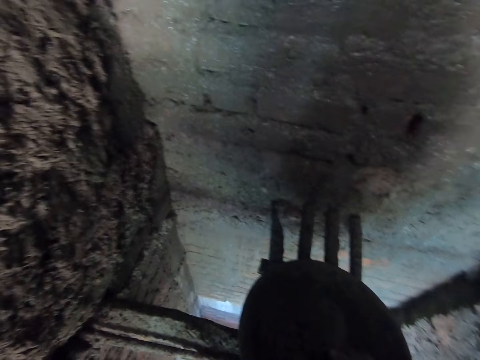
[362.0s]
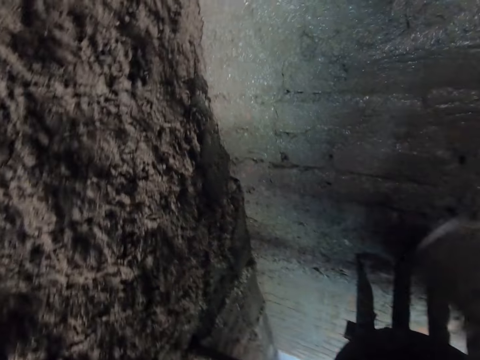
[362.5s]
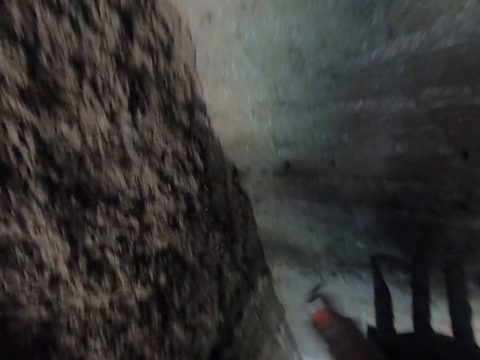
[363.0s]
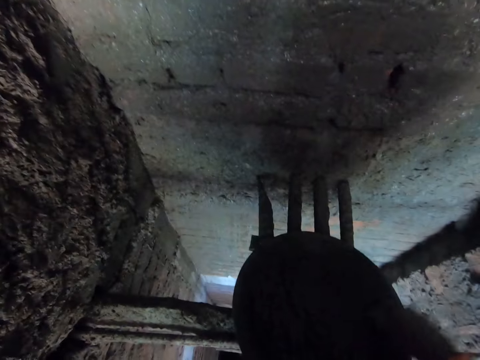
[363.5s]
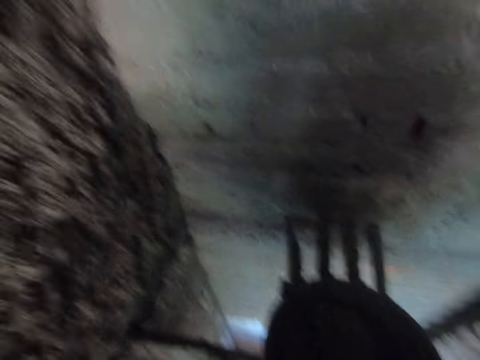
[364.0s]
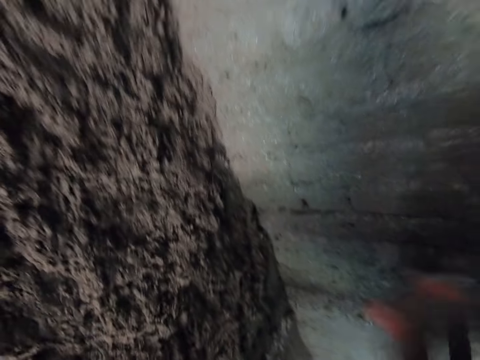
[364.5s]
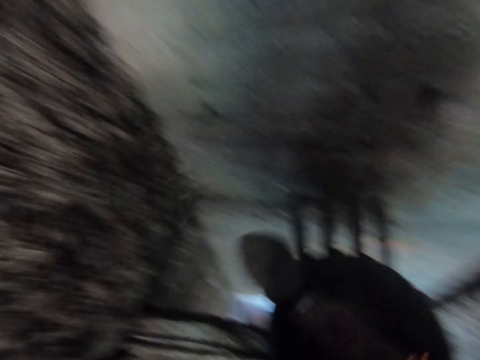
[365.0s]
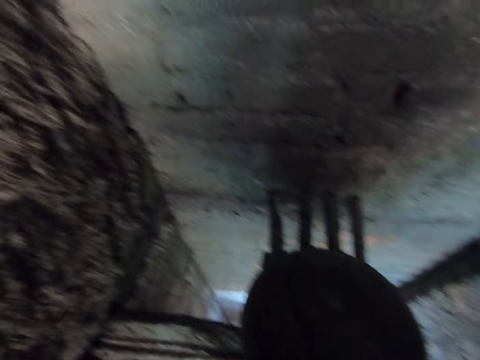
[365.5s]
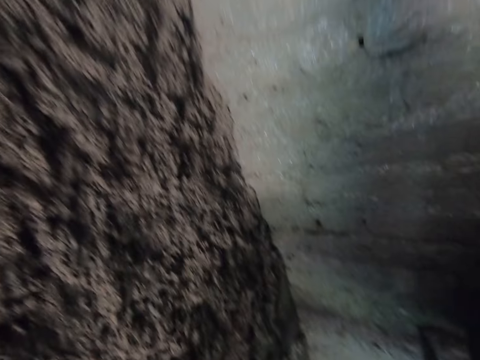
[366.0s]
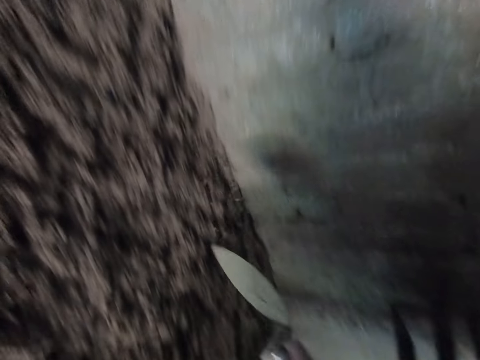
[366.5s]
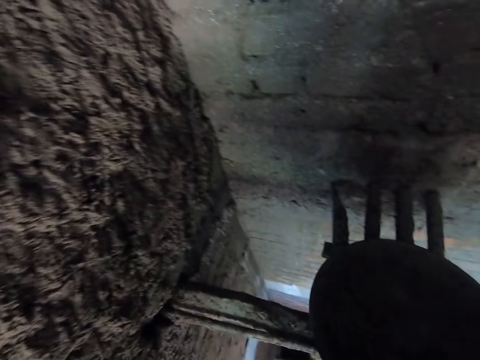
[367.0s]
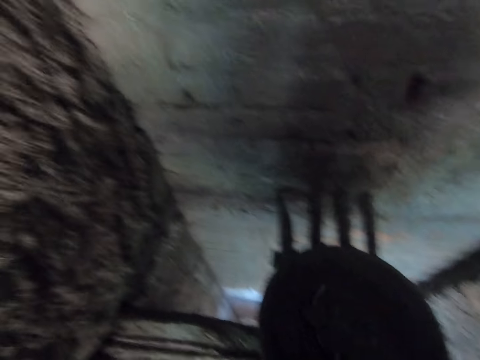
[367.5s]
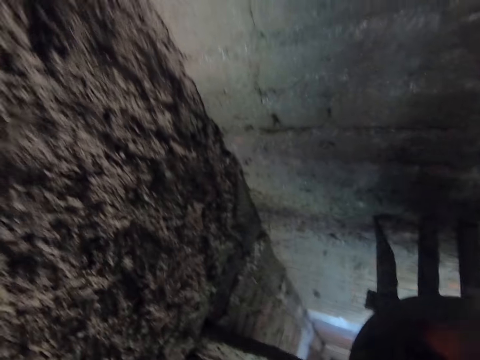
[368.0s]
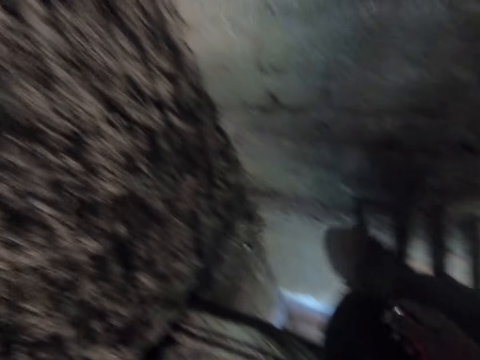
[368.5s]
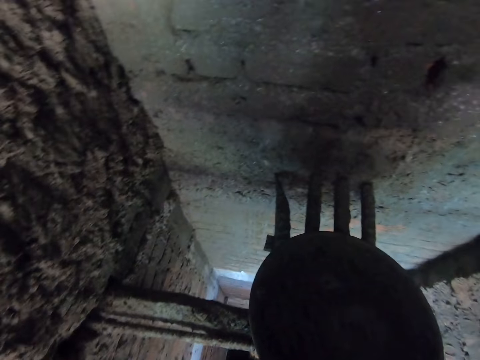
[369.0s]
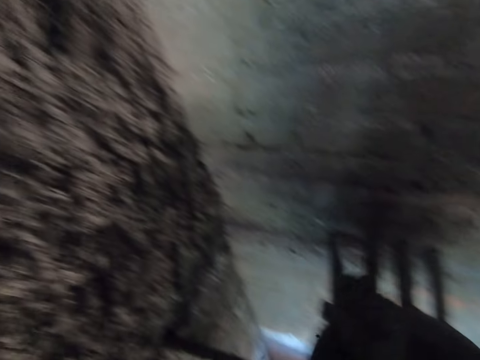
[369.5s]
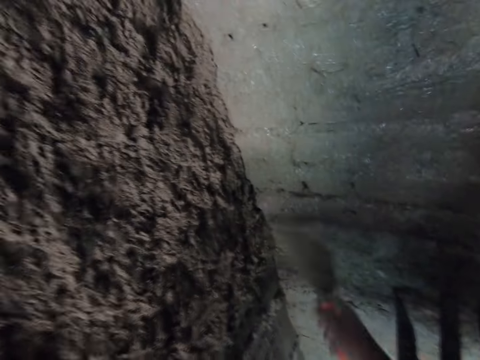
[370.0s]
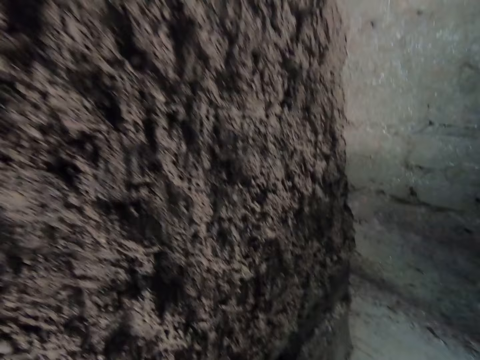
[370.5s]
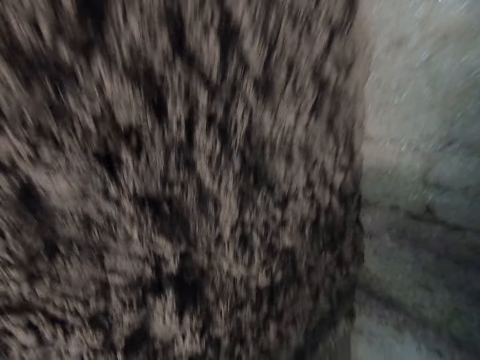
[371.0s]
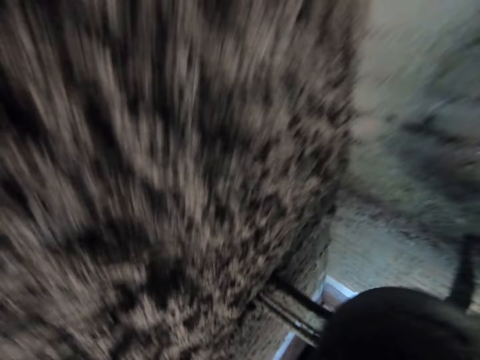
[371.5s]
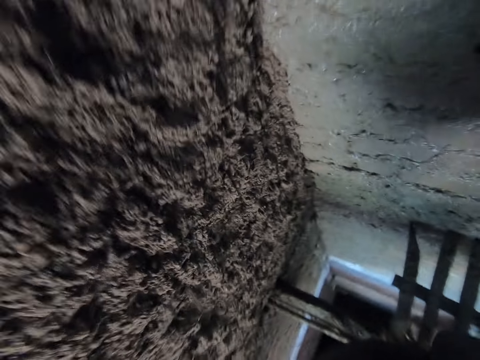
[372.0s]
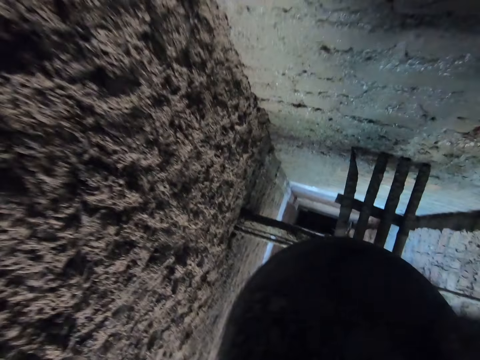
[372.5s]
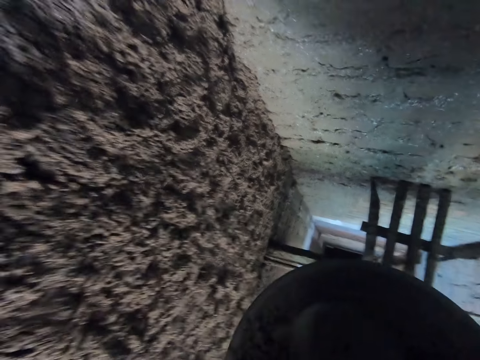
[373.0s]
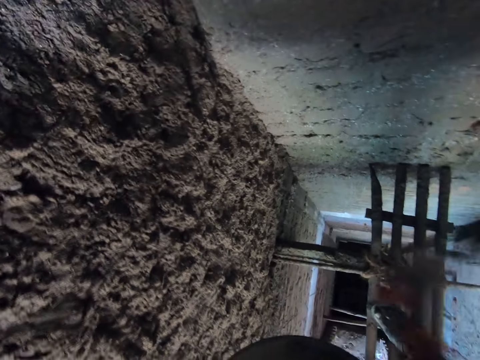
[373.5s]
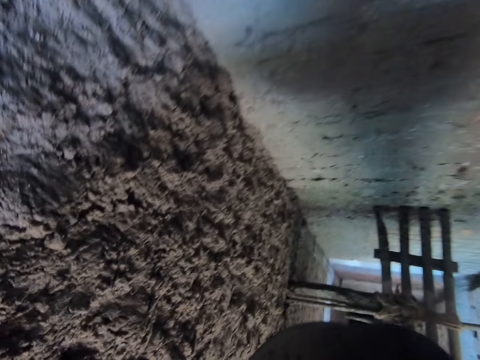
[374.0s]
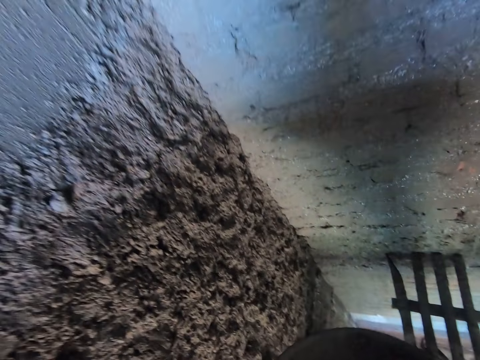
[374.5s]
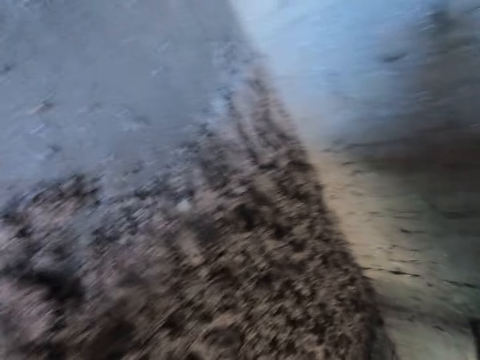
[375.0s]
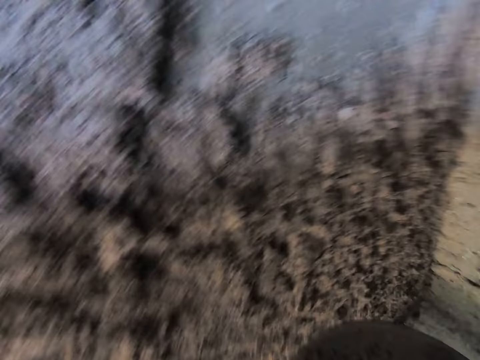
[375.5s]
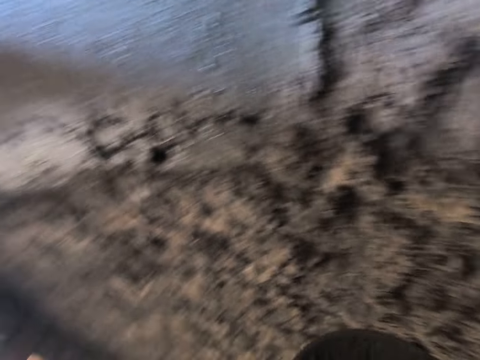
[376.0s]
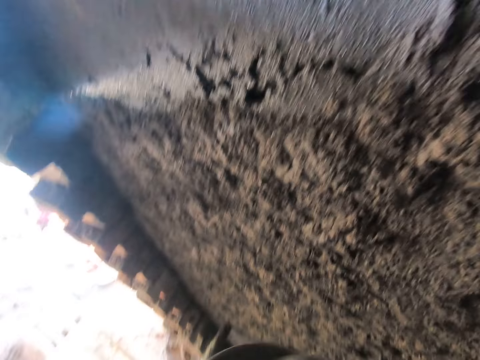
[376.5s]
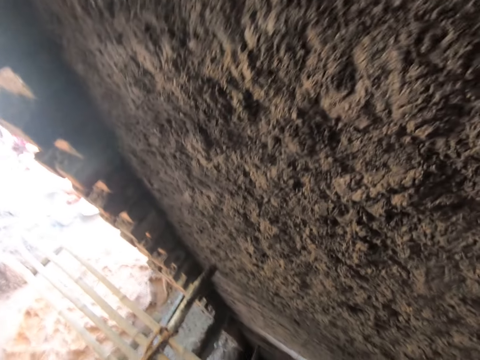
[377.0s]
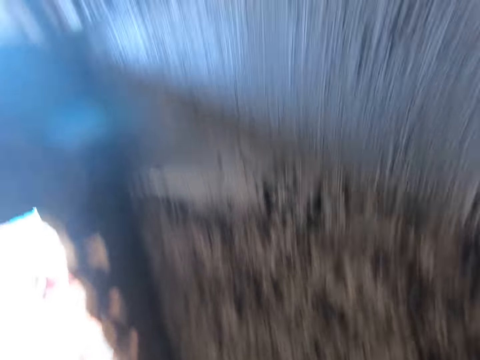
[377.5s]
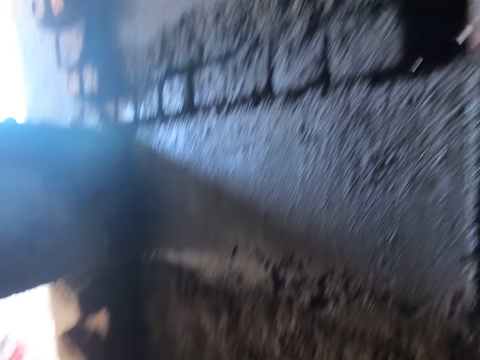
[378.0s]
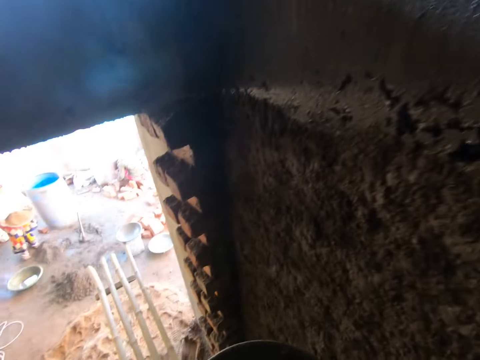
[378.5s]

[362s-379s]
The camera wearer scoops plaster from the tray with a trowel. He plasters the wall. He scoops plaster from the tray with the trowel. He plasters the wall. He scoops plaster from the tray with the trowel. He plasters the wall. He scoops plaster from the tray with the trowel. He plasters the wall. He scoops plaster from the tray with the trowel. He plasters the wall. He moves the head pan on the ladder with his hands. He lifts the tray from a stand. He pours the mortar from the head pan on the wall with the trowel in his right hand. He scoops plaster from the tray with the trowel. He plasters the wall. He scoops plaster from the tray with the trowel. He turns to the left. He plasters the wall.

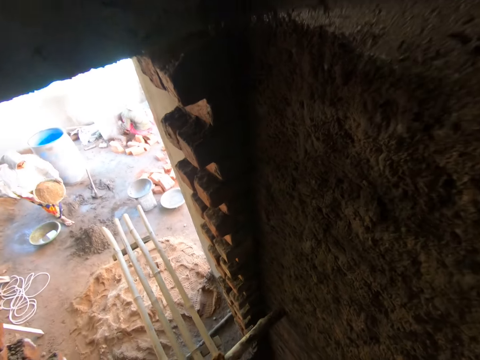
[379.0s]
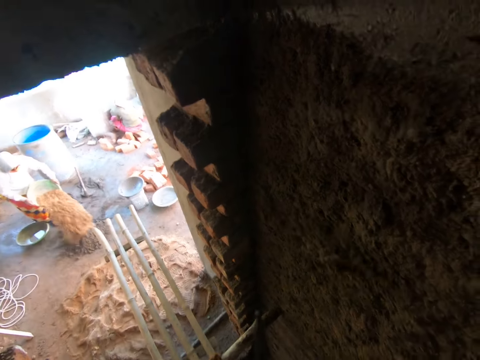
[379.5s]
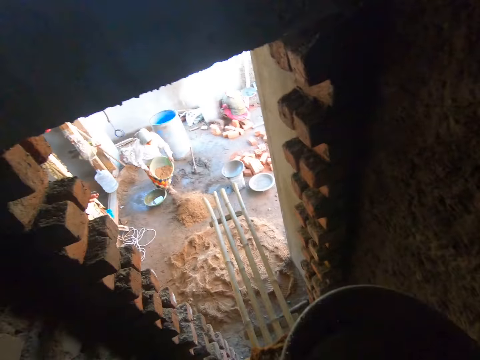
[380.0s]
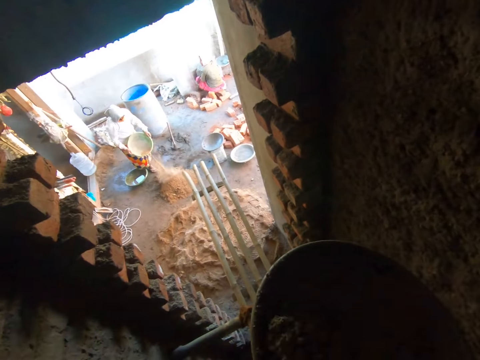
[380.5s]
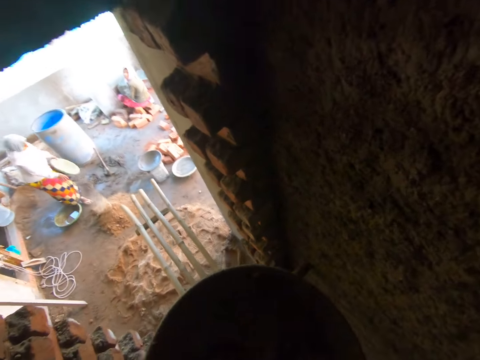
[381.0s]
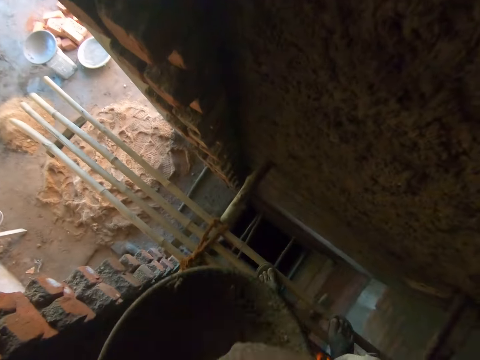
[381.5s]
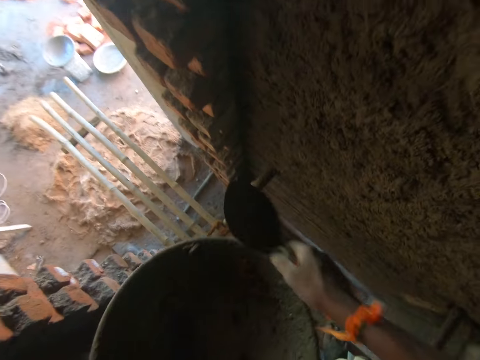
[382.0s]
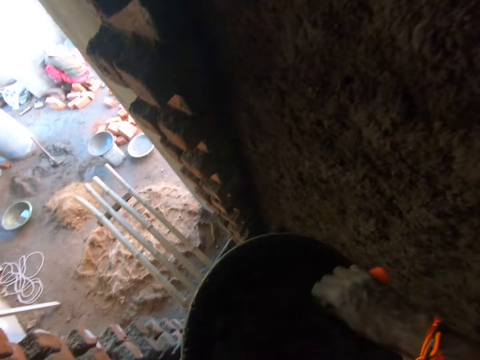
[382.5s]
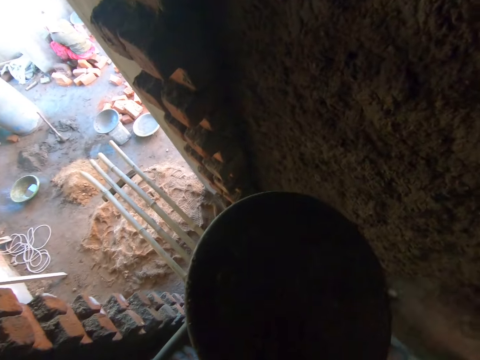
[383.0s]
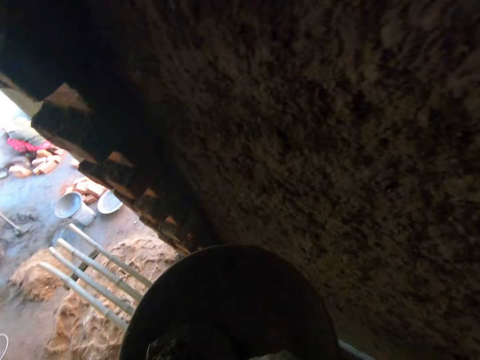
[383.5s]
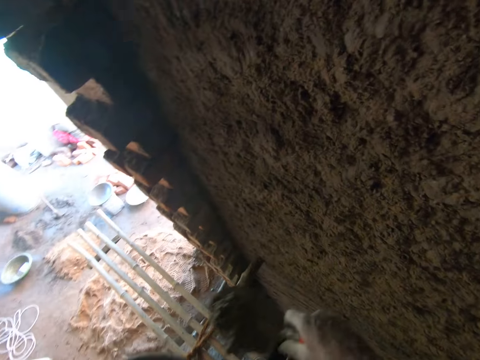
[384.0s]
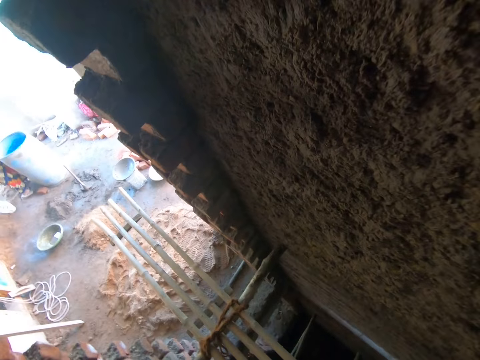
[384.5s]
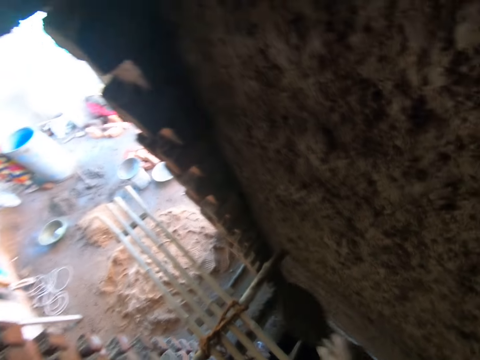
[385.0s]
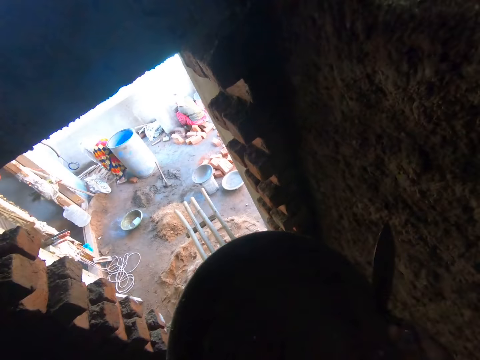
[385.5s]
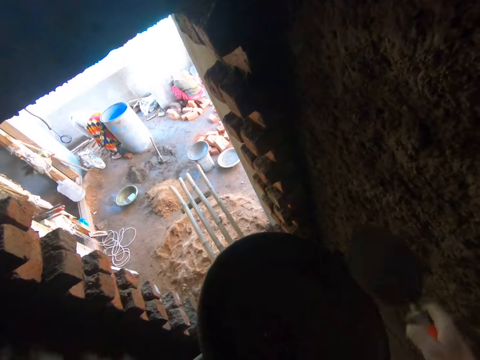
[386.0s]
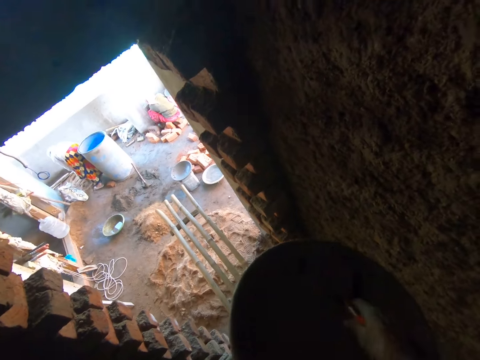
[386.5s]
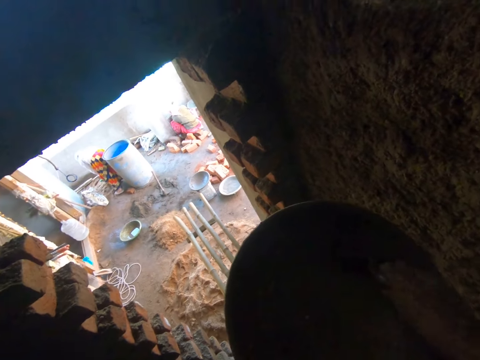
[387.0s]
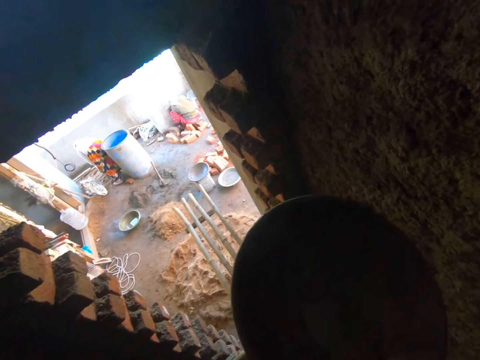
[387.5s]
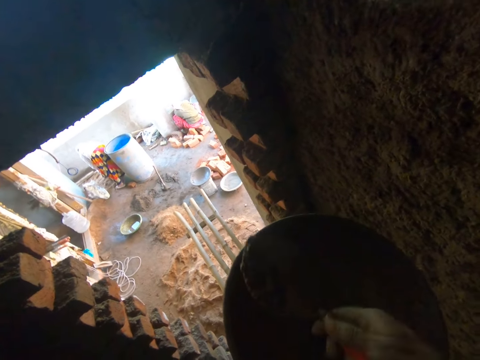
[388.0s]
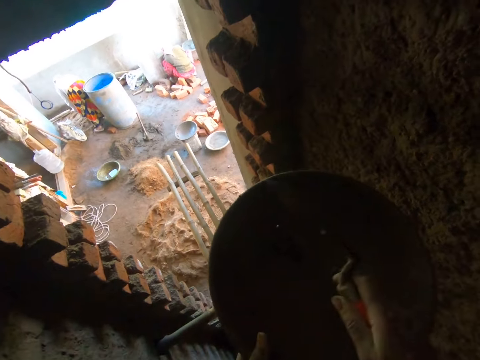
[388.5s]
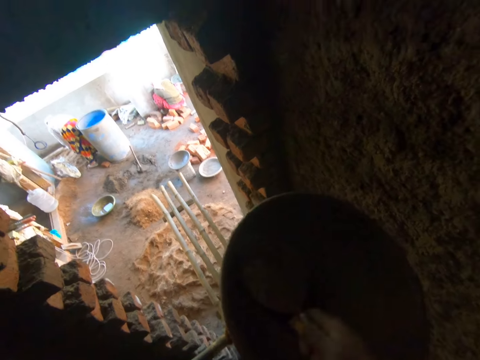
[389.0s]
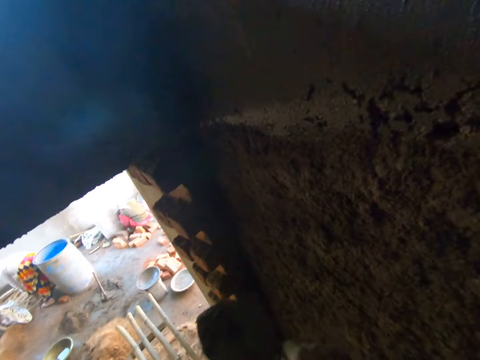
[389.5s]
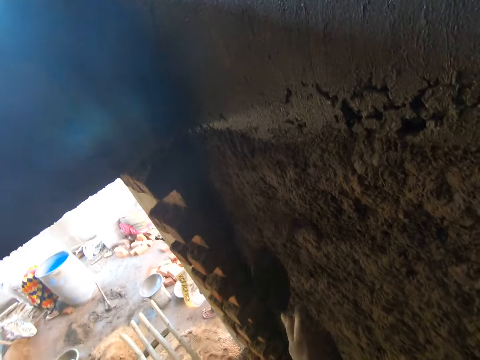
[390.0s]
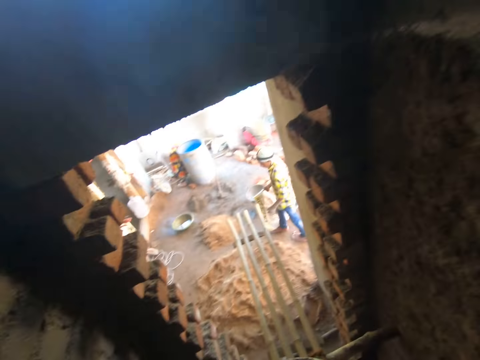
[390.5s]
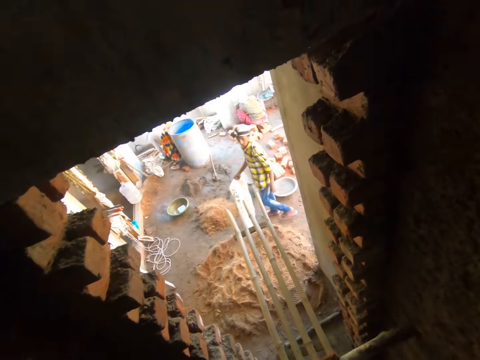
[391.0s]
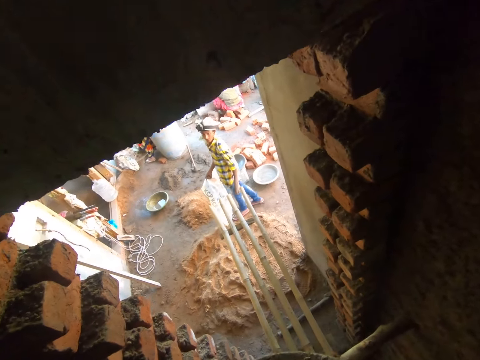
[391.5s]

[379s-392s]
A woman pours sand on the floor from a head pan with her hands. The camera wearer scoops plaster from a tray with a trowel. They plaster the wall. They put the plaster together with the trowel. They scoop plaster from the tray with the trowel. They plaster the wall. They scrape plaster from the tray. They scoop plaster from the tray with the trowel. They drop the plaster in the tray. They scoop plaster from the tray with the trowel. They plaster the wall.
